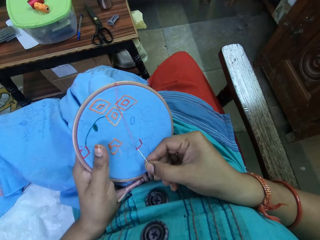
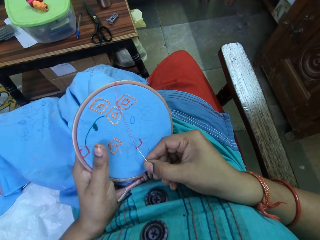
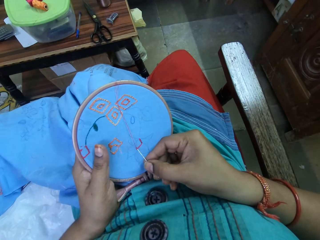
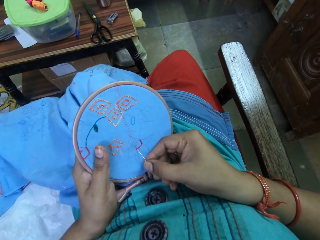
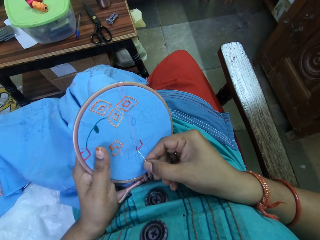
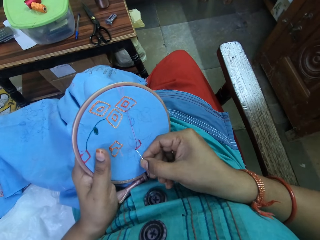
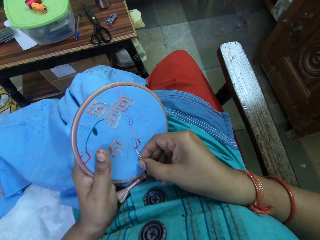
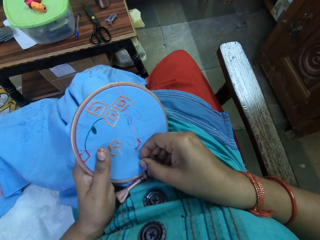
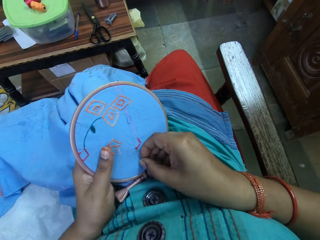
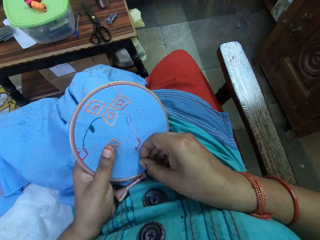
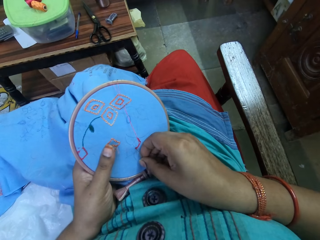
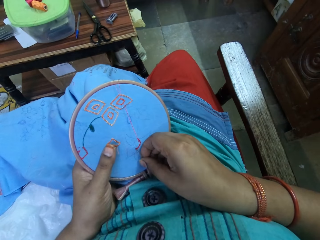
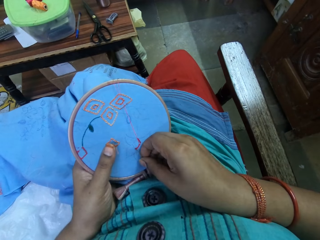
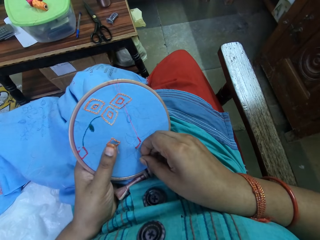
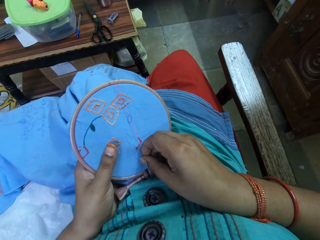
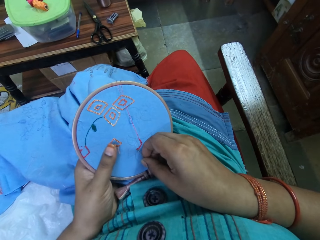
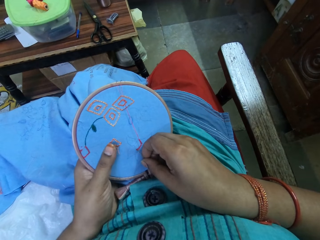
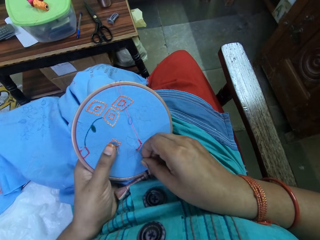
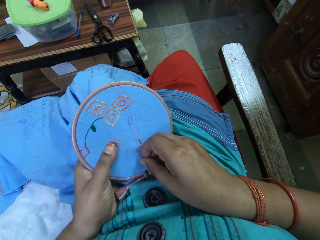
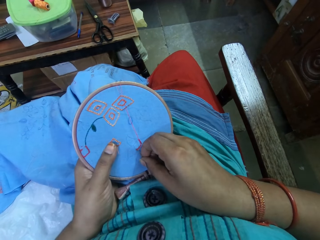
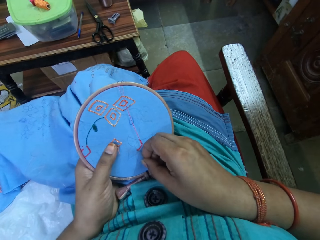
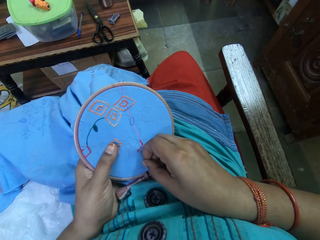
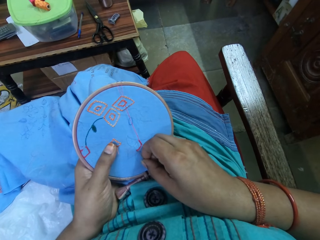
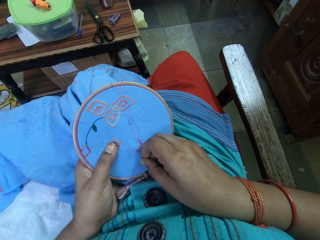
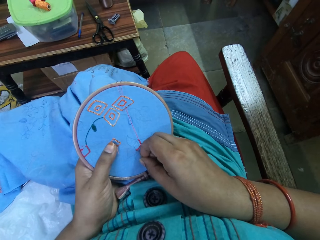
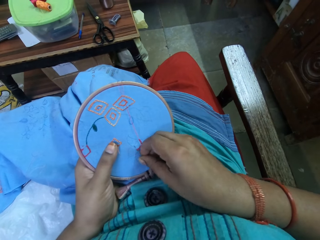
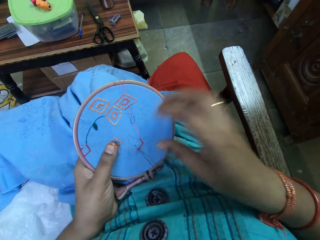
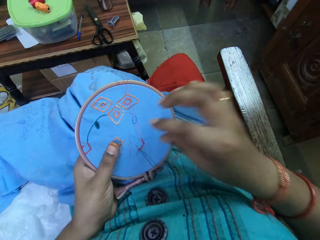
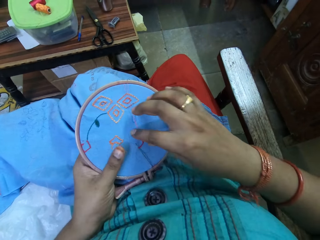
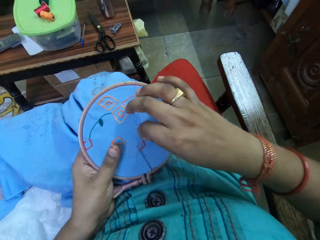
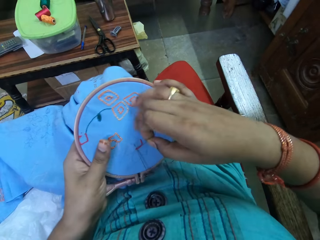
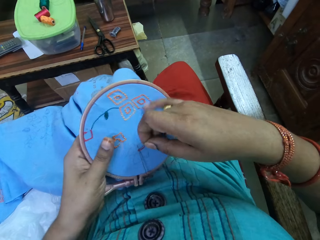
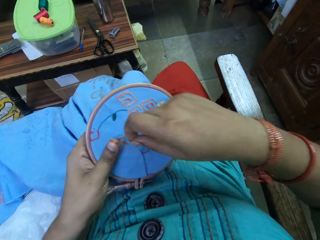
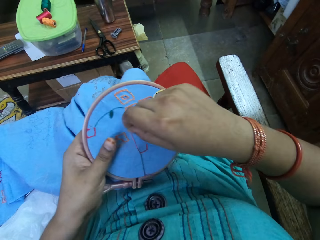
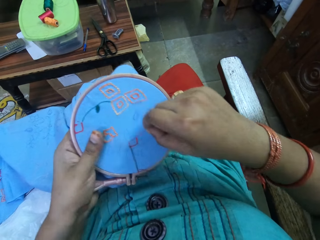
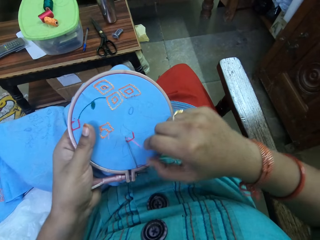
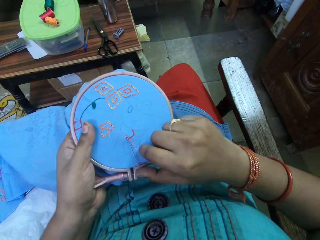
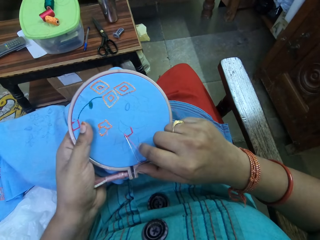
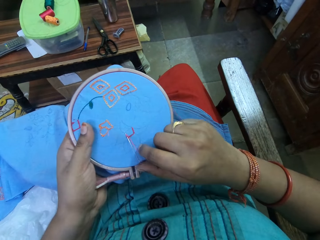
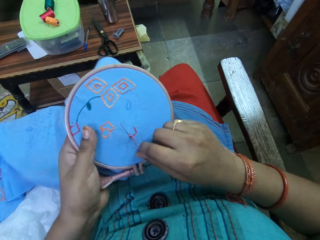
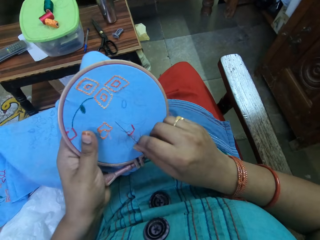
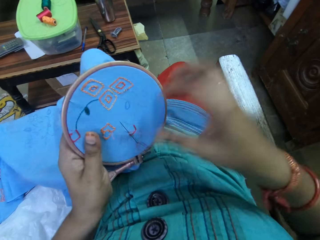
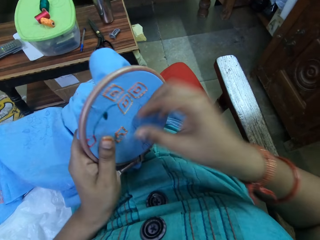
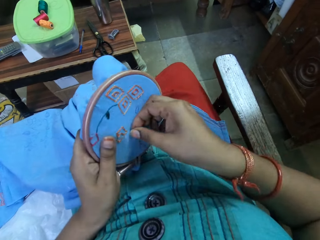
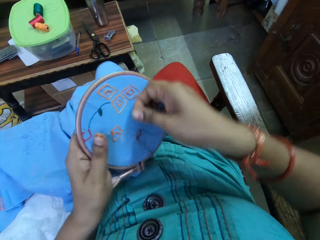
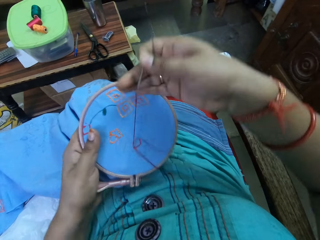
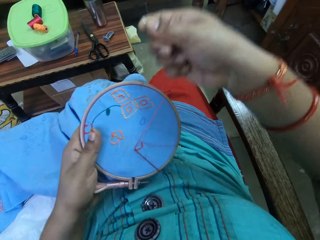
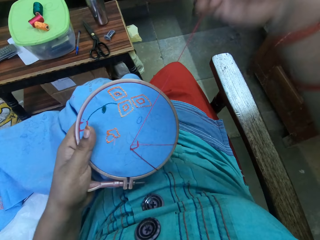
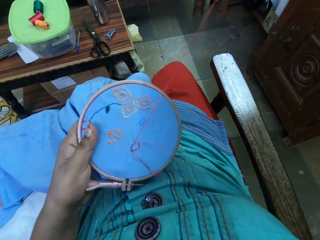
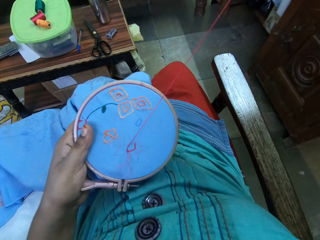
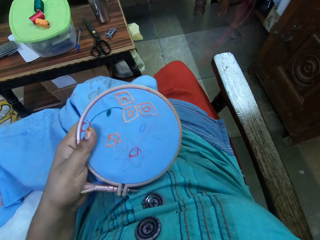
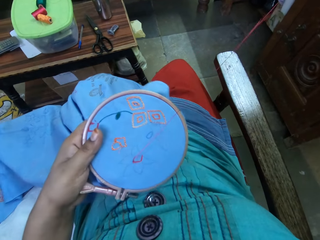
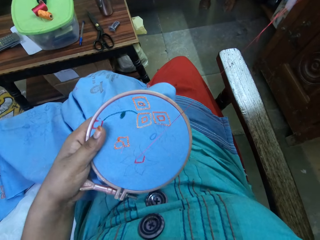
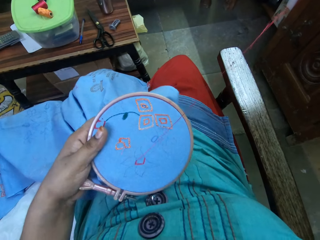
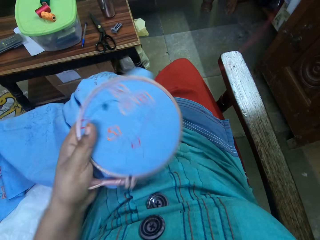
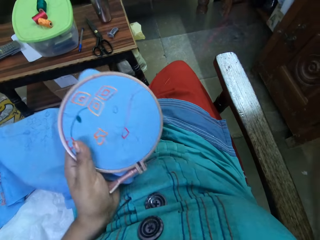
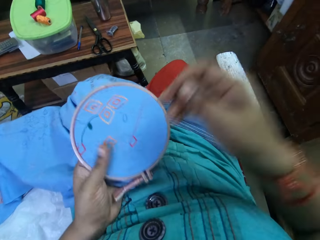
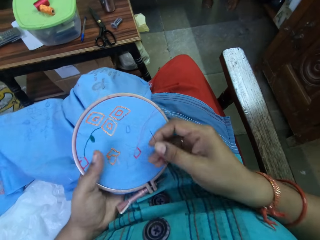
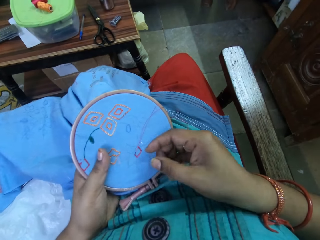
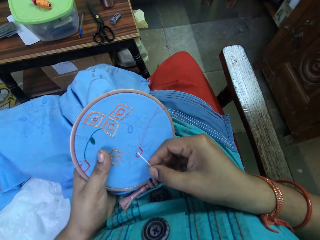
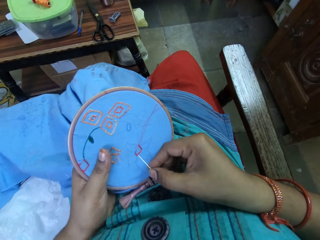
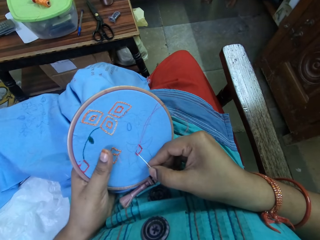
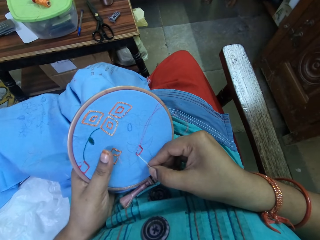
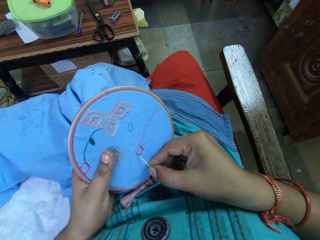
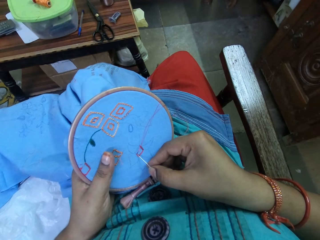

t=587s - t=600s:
The camera wearer knits a piece of cloth. They pull the thread.

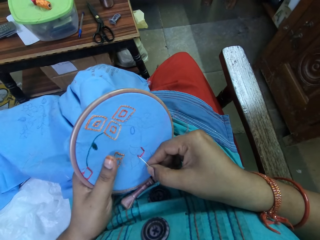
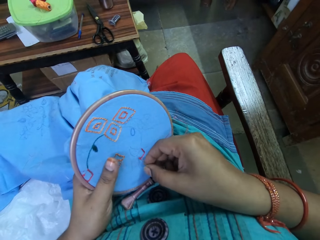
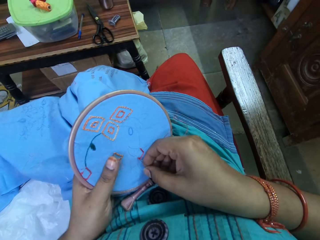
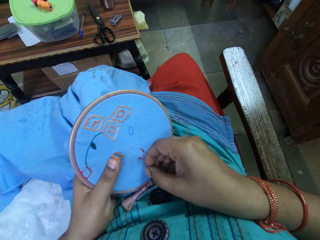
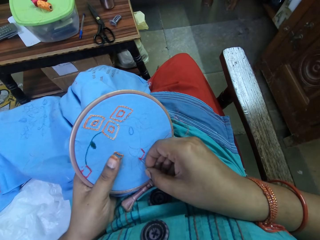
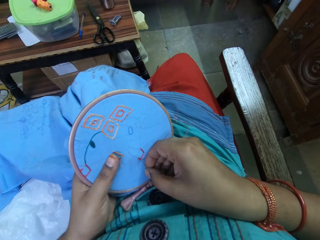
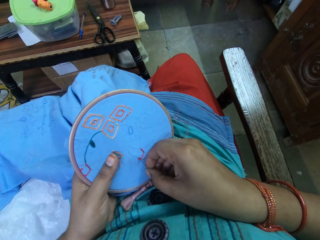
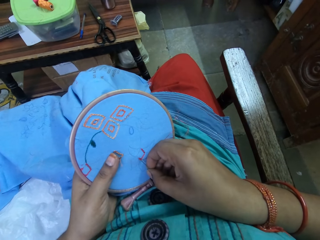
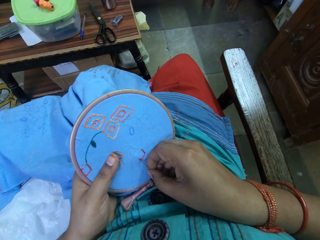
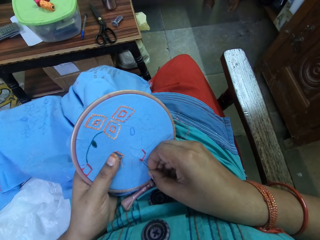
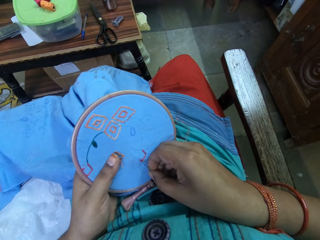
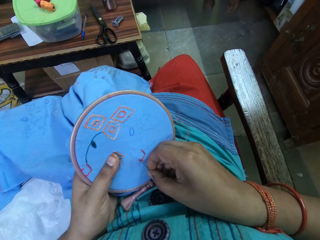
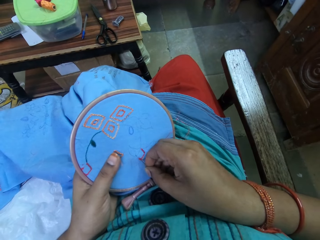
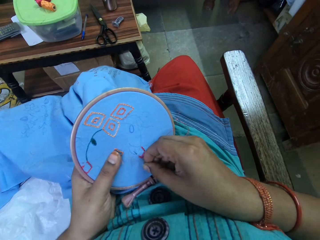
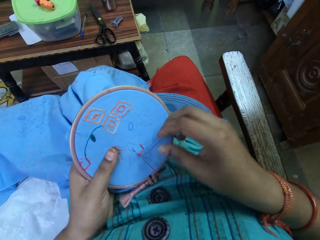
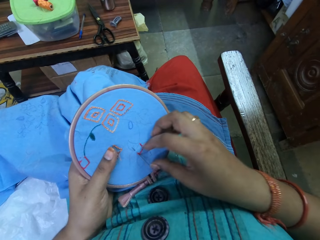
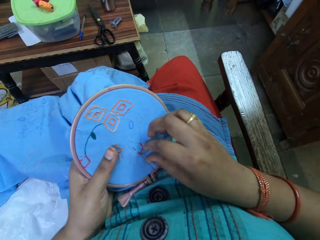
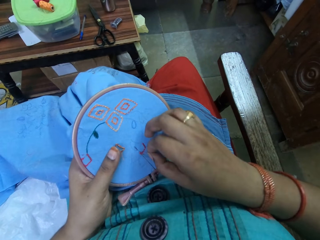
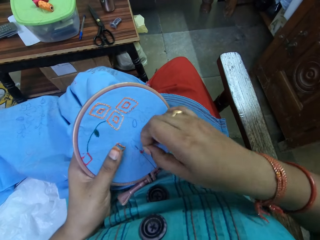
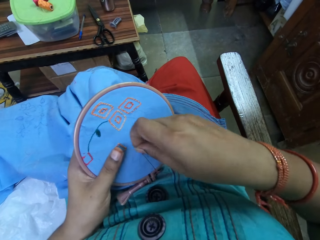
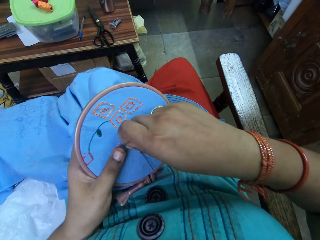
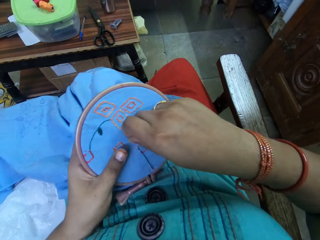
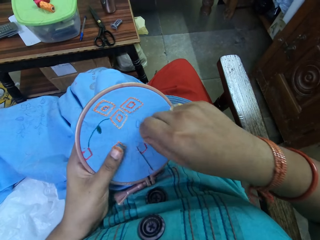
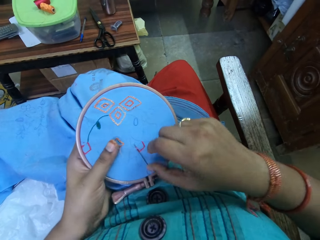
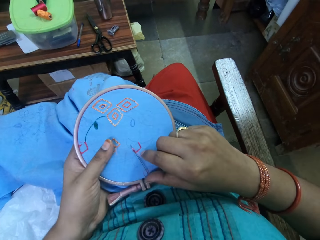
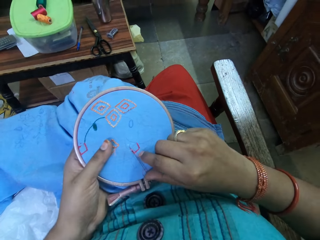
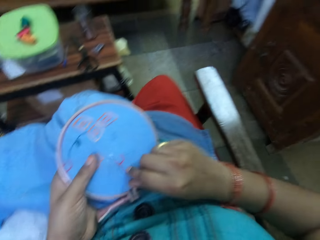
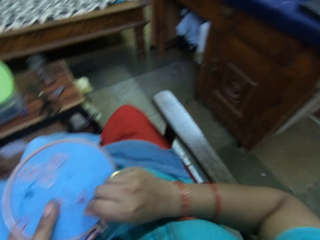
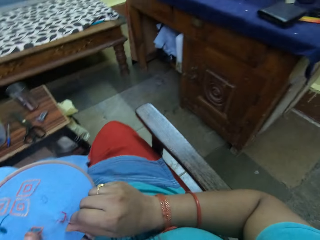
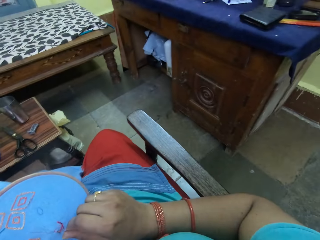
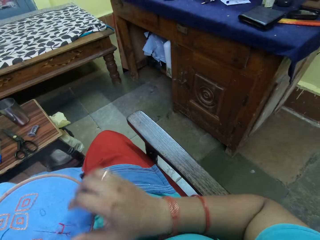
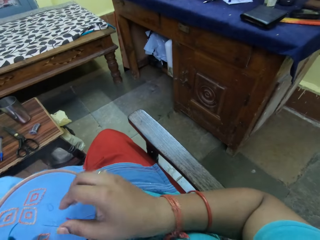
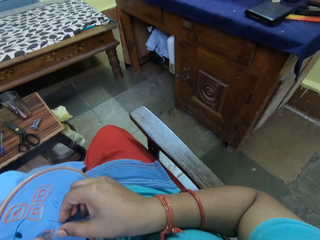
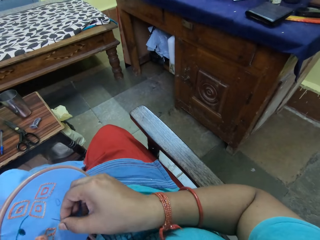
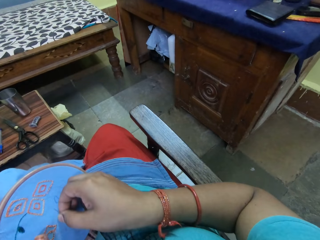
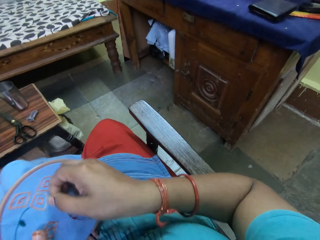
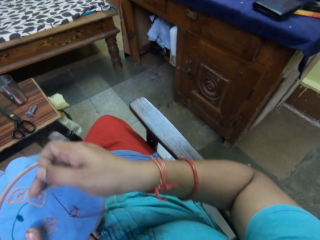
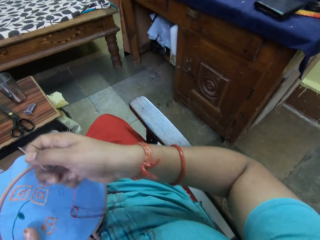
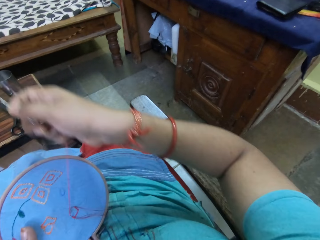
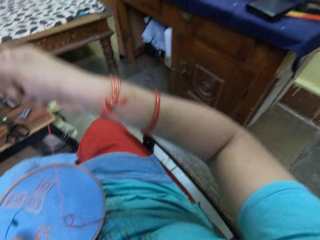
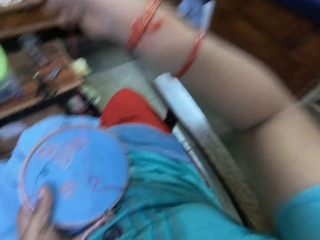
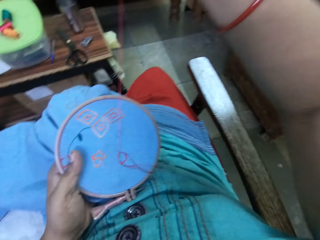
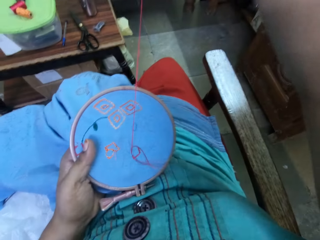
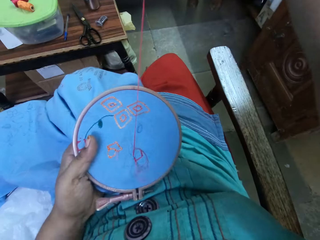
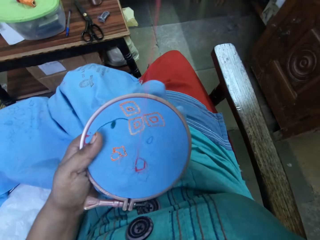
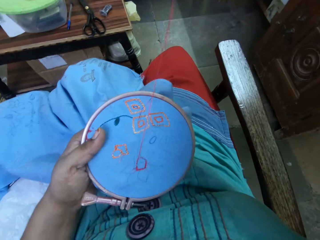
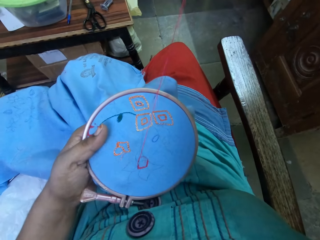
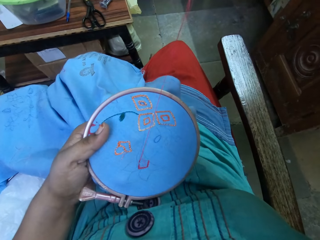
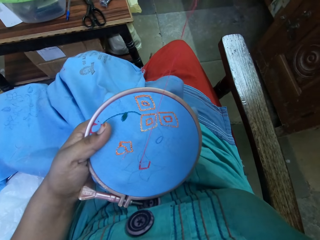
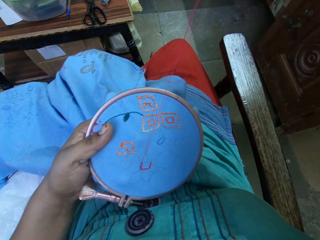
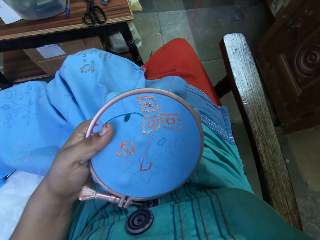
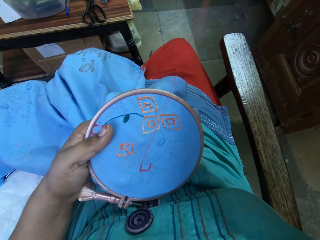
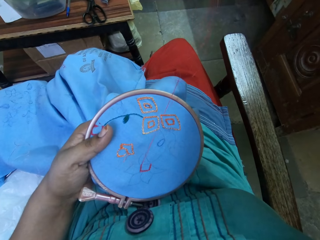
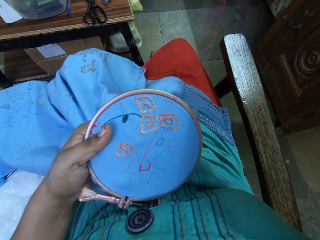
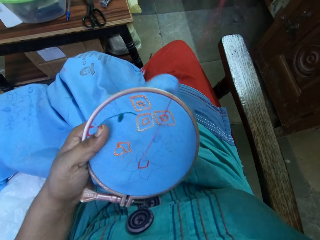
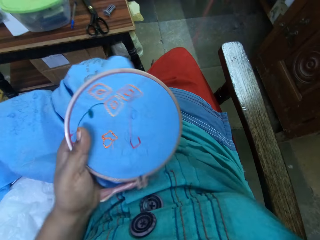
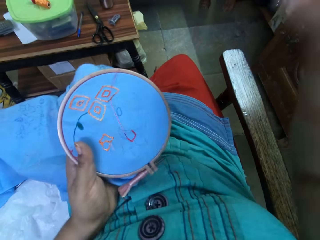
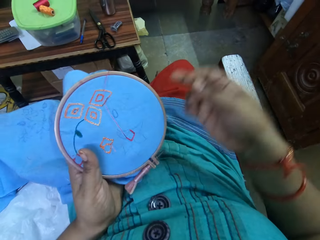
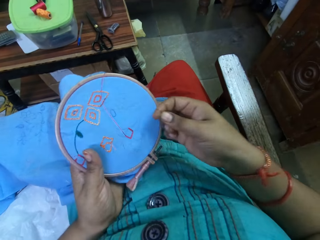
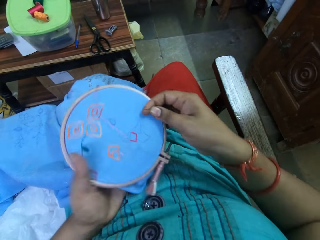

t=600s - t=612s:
The camera wearer knits a piece of cloth. They pull the thread. They laugh.
